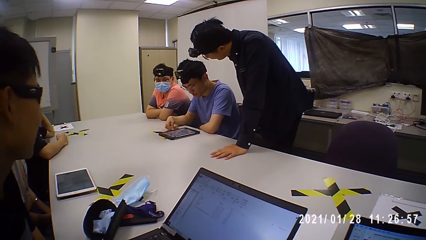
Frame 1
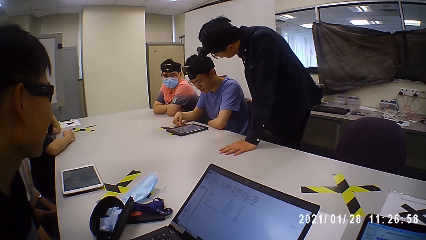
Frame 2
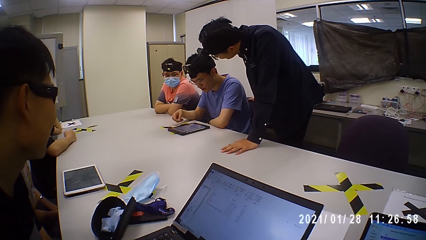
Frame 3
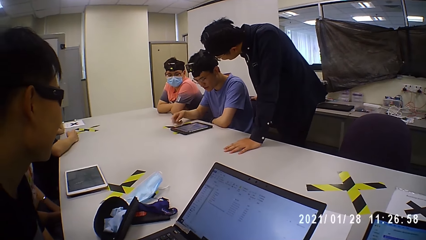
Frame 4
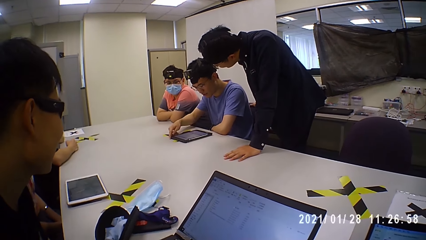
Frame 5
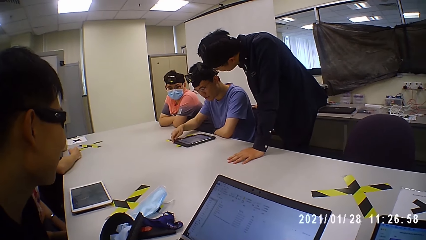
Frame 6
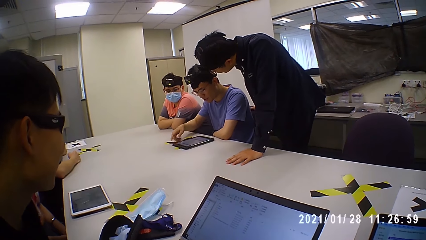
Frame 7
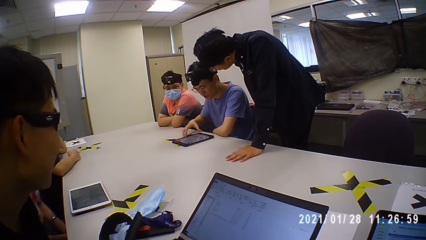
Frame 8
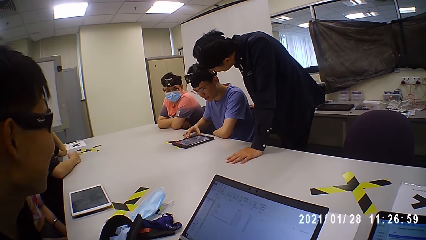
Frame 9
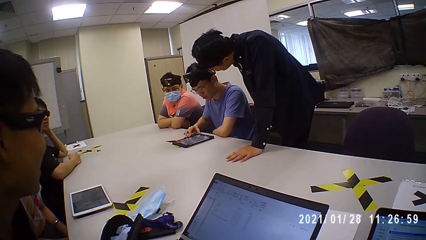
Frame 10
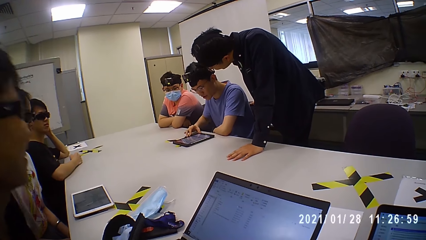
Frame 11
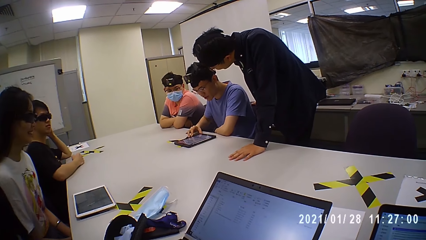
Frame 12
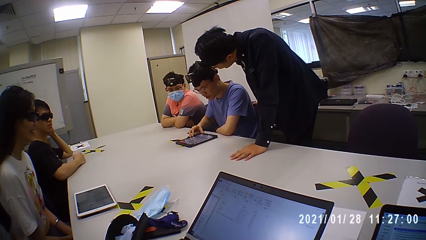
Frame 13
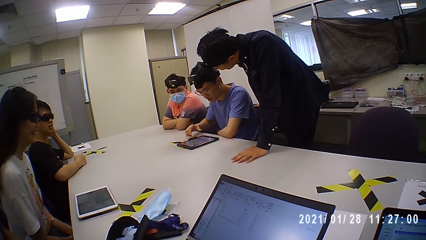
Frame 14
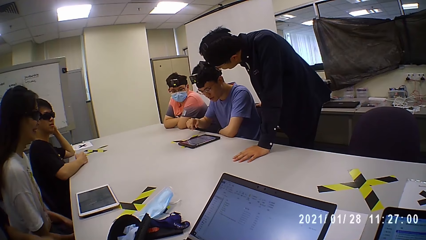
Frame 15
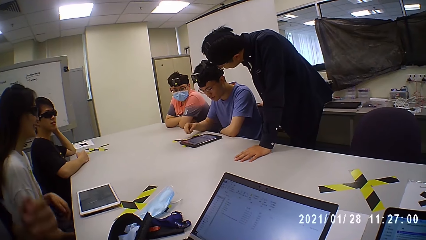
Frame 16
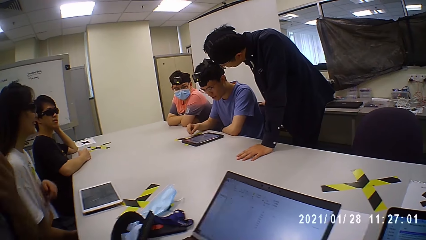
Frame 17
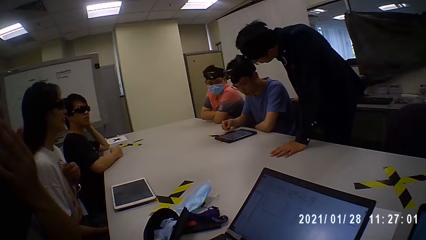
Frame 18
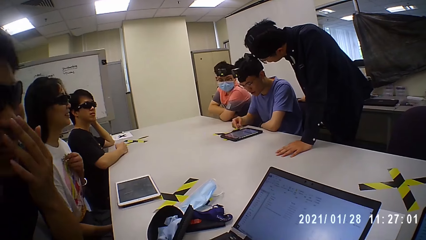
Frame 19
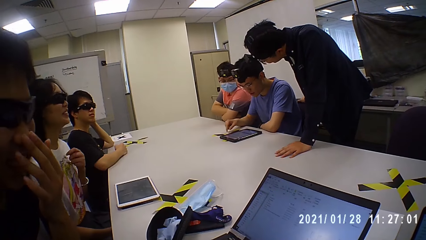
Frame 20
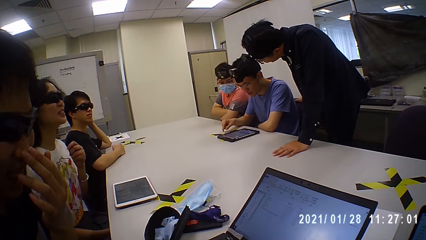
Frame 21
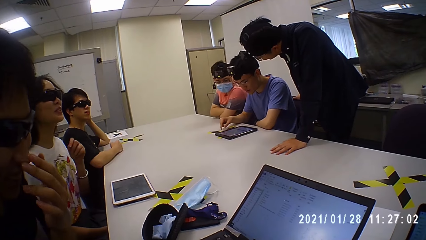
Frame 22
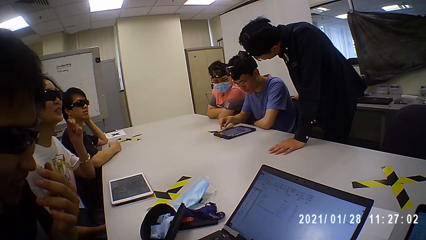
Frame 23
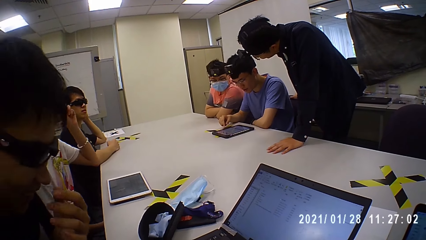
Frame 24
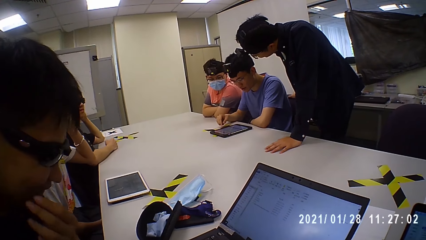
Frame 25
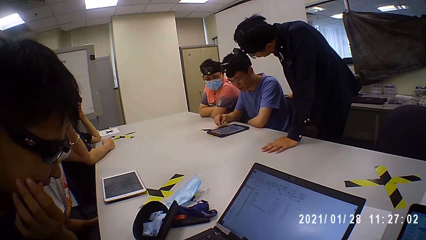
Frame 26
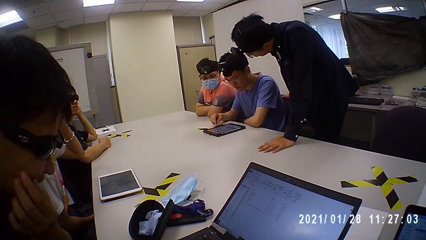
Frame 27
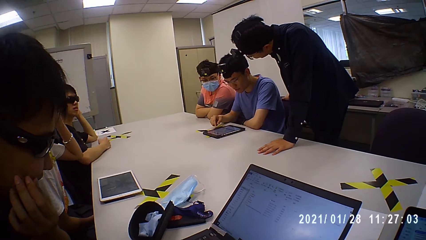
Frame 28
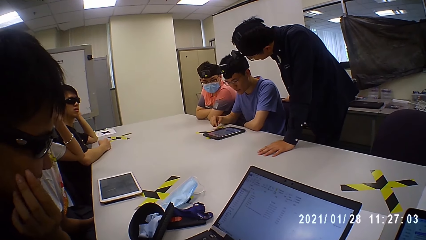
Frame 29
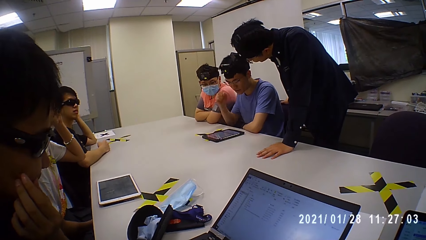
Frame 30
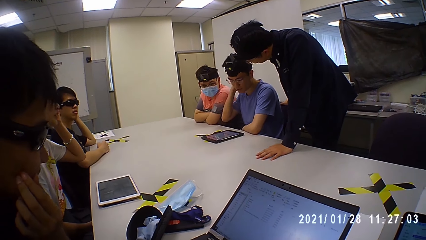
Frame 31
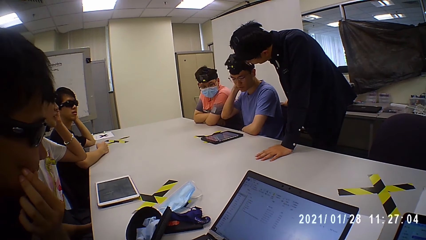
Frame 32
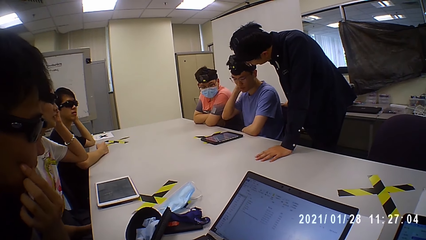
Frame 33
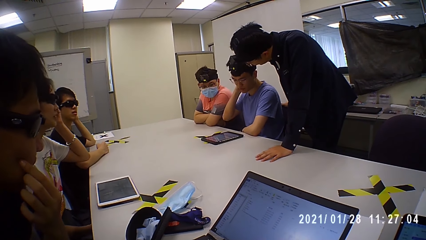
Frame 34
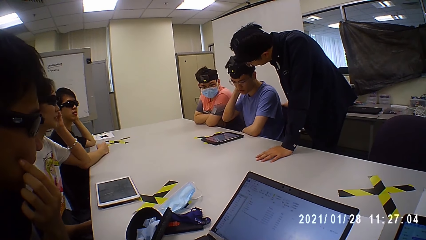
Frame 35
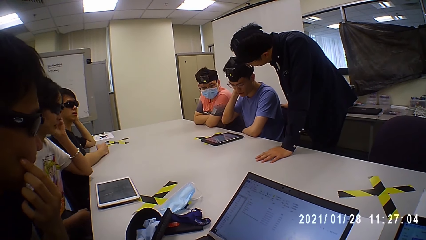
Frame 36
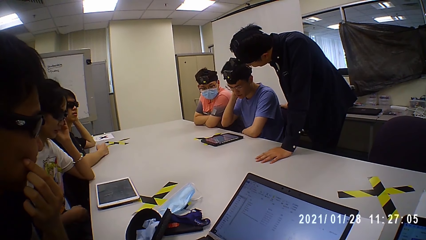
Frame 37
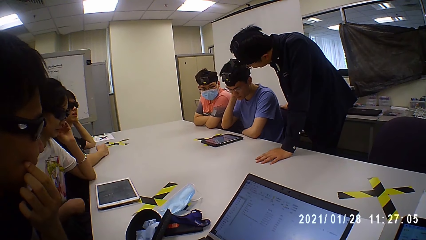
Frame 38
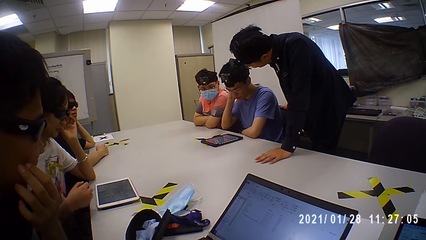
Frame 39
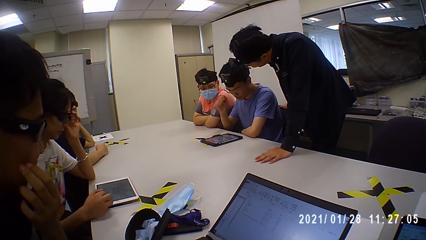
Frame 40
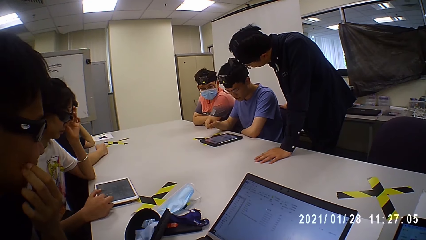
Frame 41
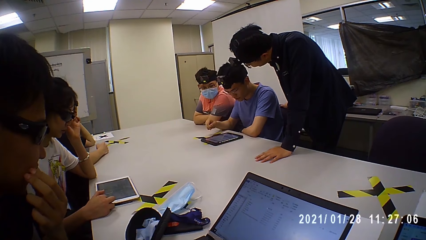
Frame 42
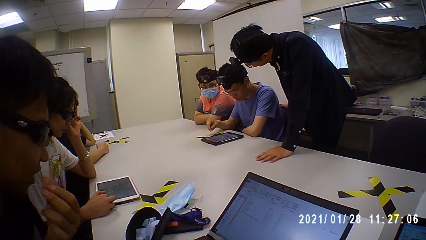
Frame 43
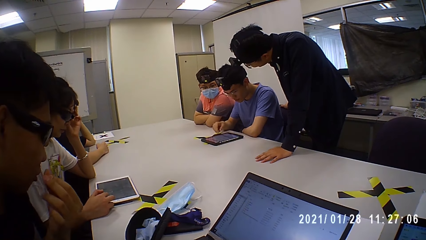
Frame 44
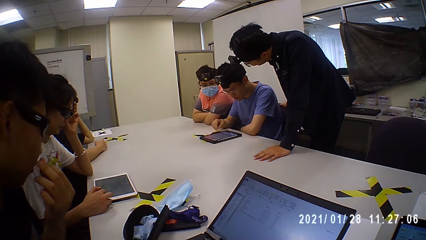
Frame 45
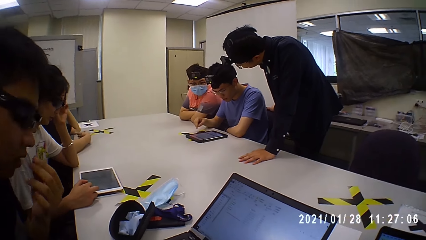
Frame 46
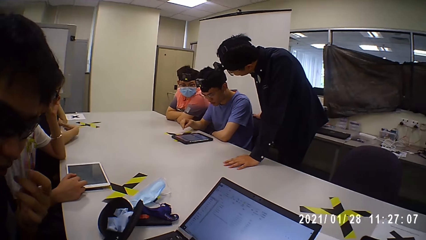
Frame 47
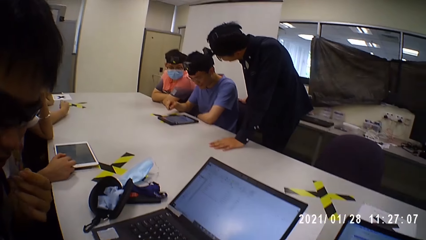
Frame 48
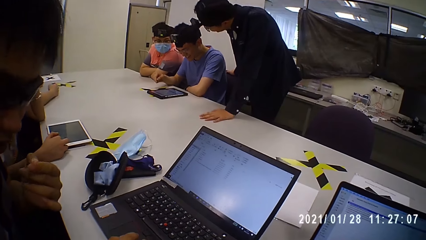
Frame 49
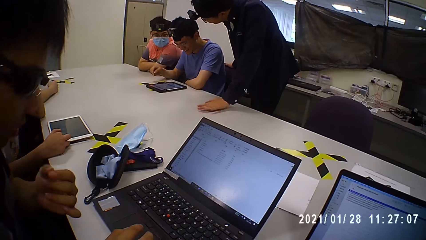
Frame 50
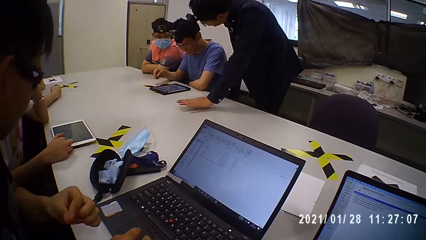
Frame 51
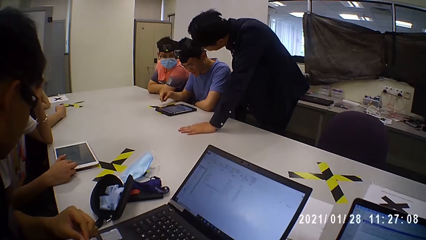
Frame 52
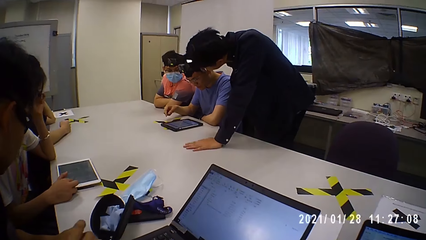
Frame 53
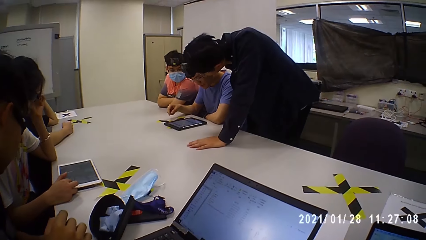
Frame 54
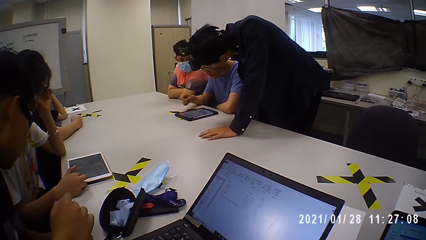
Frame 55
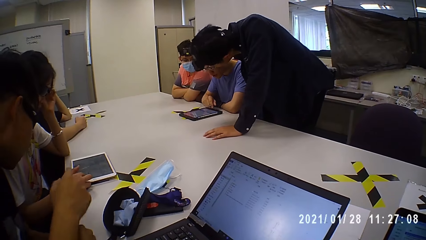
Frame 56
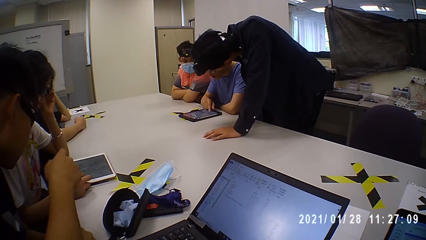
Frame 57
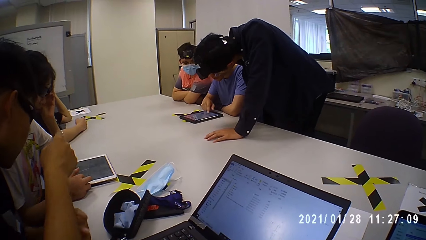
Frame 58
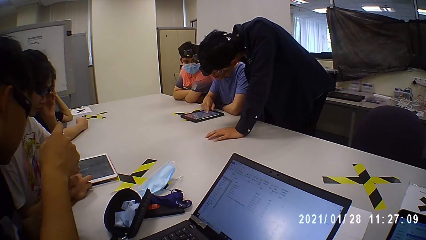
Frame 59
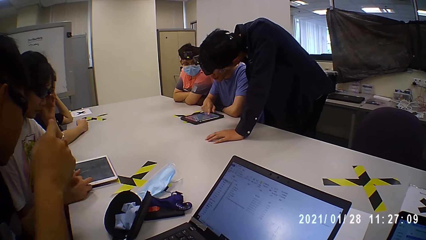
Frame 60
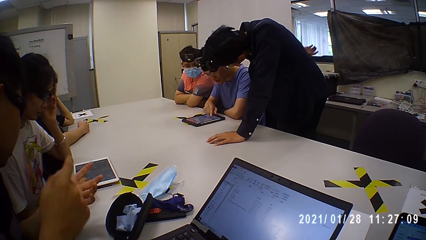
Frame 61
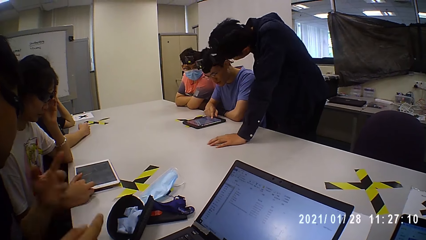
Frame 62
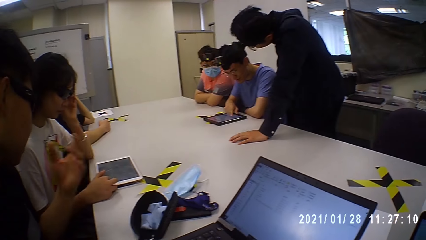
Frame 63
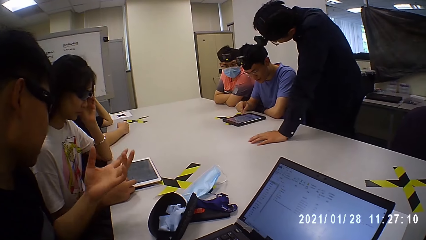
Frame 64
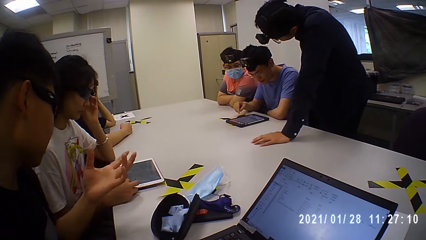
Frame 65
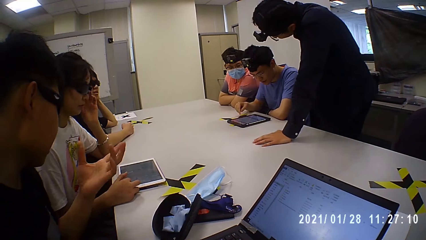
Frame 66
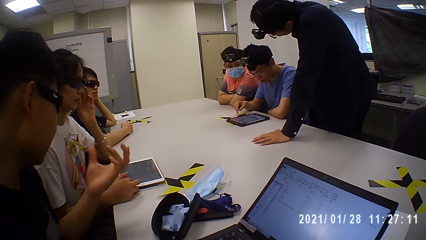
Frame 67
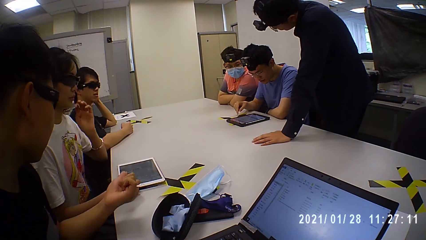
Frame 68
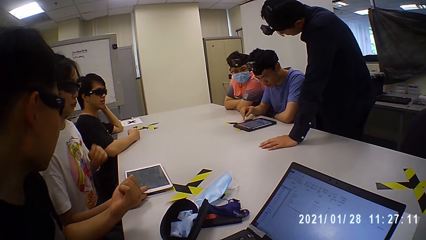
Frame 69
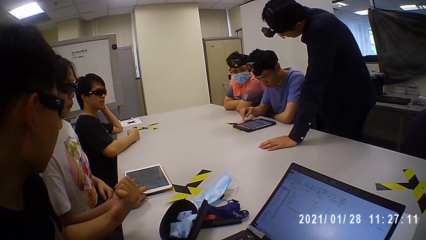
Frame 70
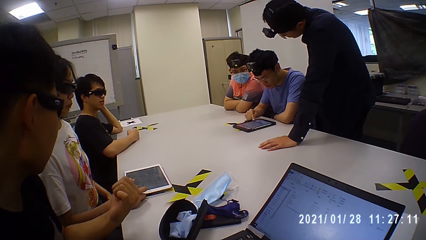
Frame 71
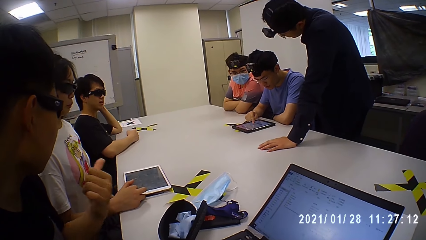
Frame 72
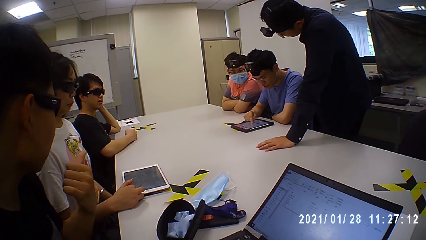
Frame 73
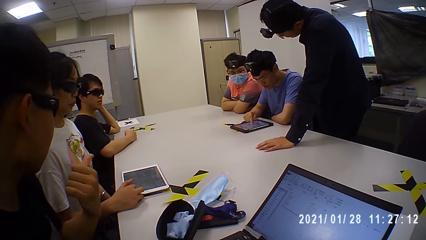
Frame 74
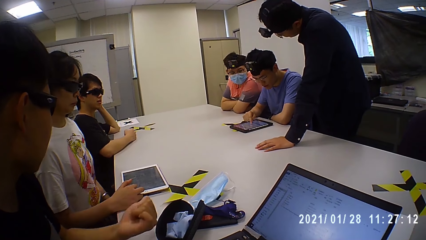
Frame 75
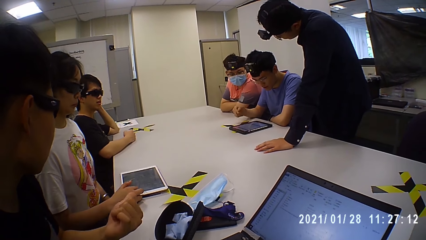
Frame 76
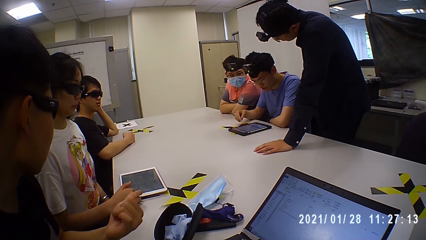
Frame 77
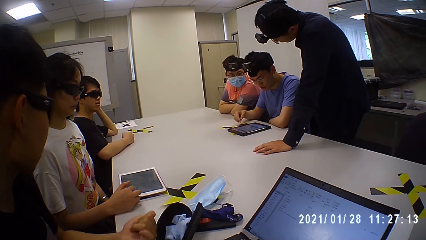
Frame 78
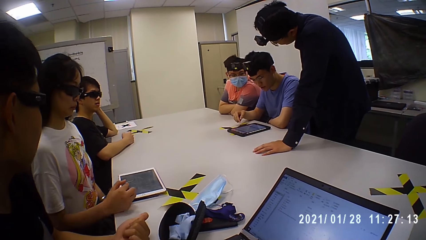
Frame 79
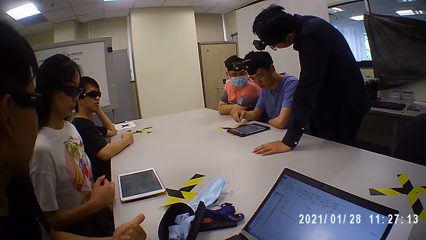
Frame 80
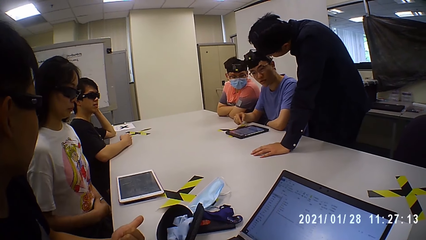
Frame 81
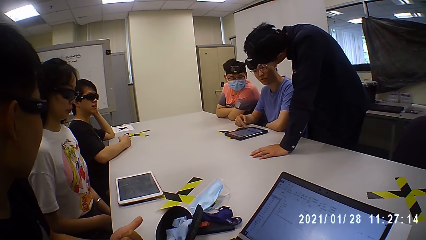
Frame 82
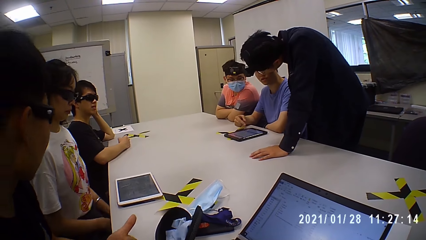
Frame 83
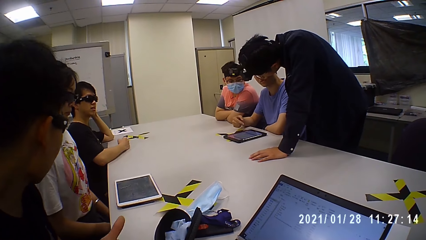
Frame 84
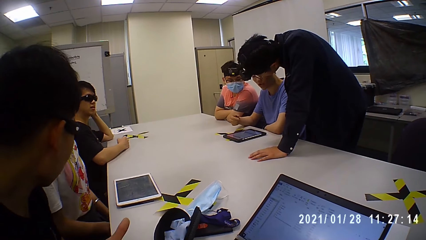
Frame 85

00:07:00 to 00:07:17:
A man talks to another man and touches the tablet screen. A person touches the cheek. The first man talks to the other man and touches the head. Another person adjusts the sunglasses. The first person talks to the other person. The first man talks to the other man and touches the tablet screen.
